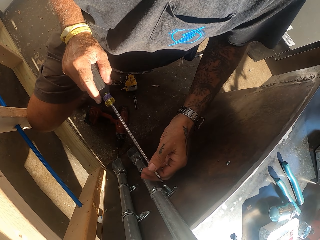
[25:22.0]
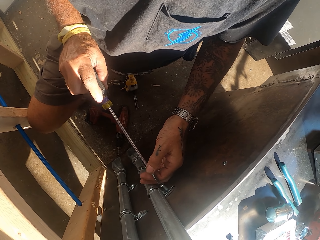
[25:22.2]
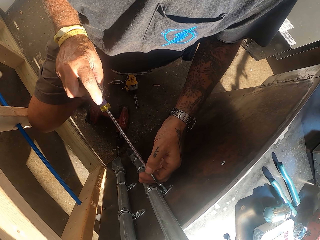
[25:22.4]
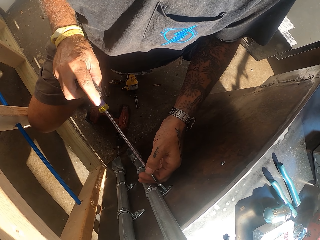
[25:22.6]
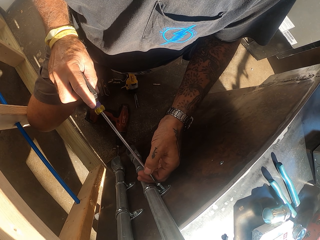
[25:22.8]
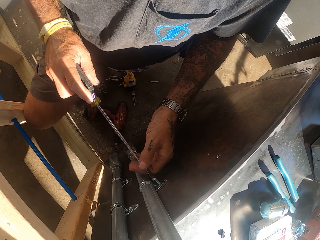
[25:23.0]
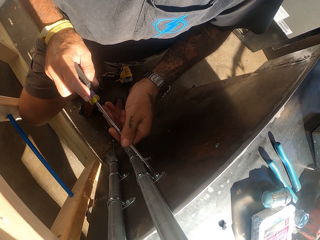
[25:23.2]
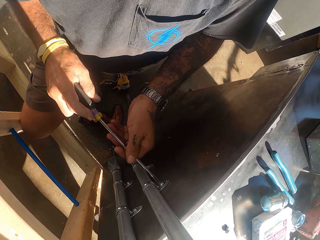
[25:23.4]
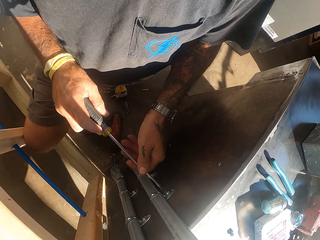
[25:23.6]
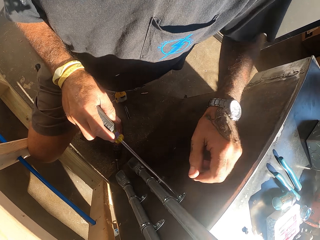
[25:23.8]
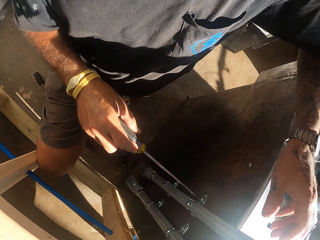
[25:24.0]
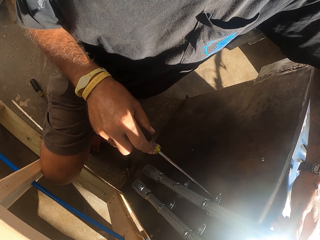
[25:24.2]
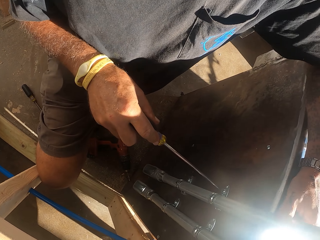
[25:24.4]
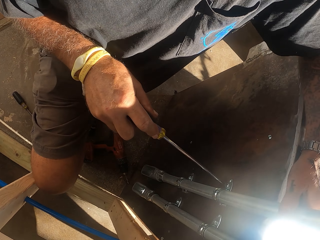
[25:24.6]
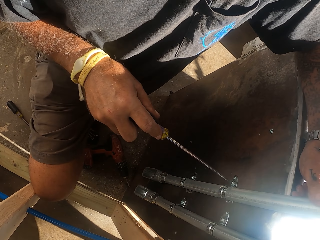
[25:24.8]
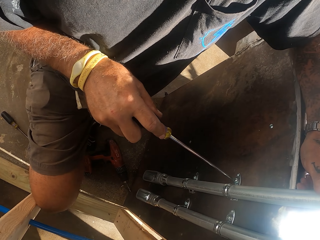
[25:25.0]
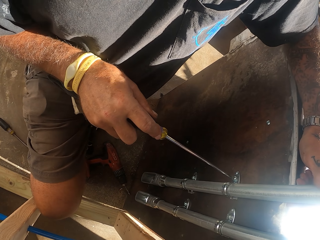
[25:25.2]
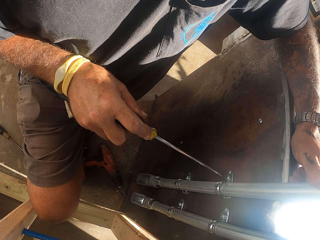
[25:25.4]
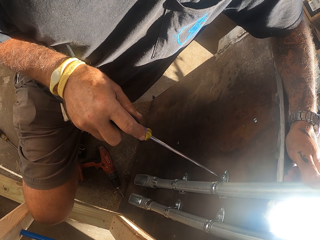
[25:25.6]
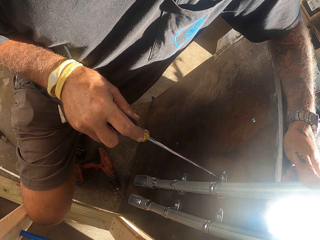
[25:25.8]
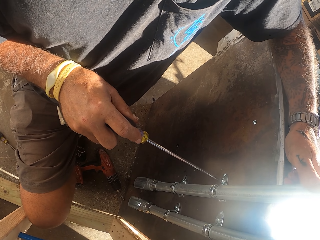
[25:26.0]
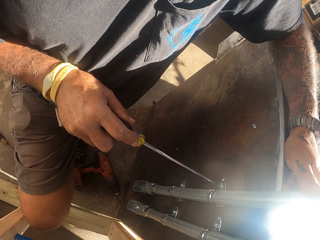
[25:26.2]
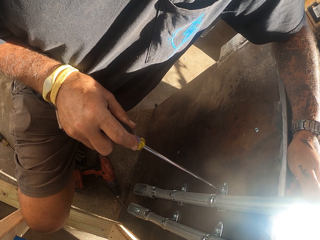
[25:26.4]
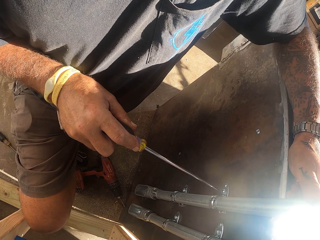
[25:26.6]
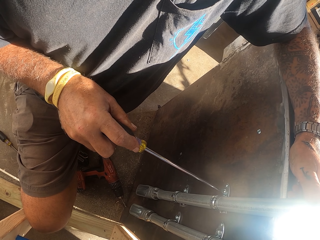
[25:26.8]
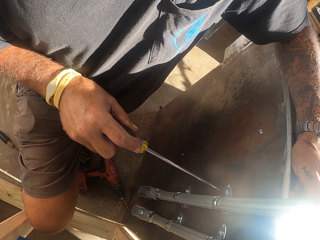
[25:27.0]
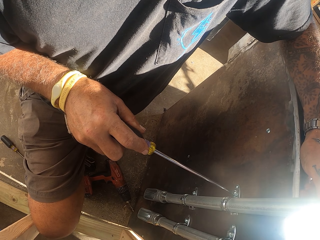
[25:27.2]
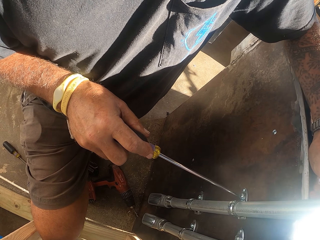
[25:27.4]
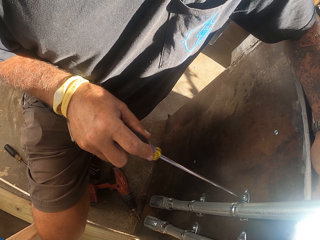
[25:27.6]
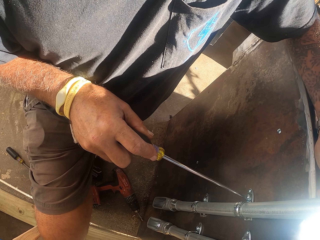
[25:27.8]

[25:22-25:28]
The camera wearer picks the screwdriver on the counter. They tighten the screw with the screwdriver.

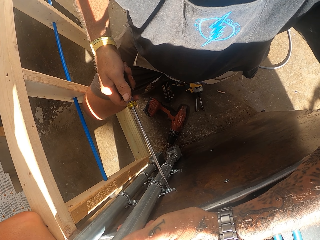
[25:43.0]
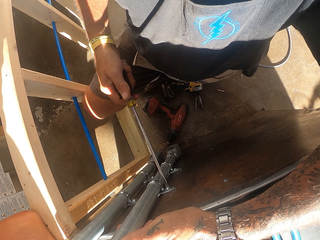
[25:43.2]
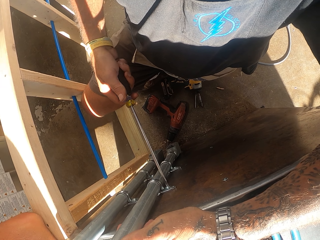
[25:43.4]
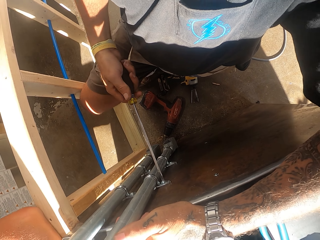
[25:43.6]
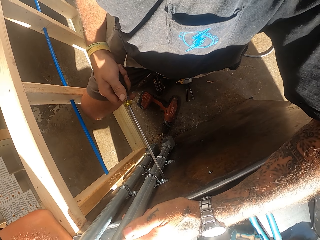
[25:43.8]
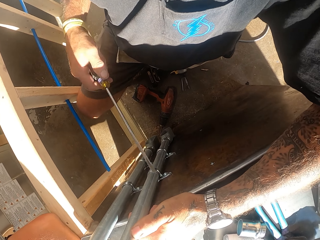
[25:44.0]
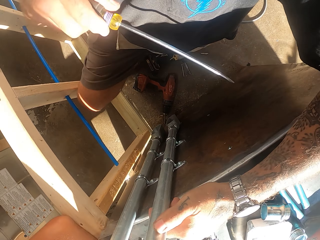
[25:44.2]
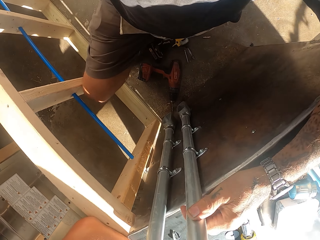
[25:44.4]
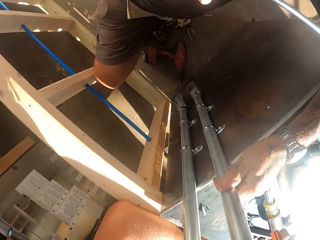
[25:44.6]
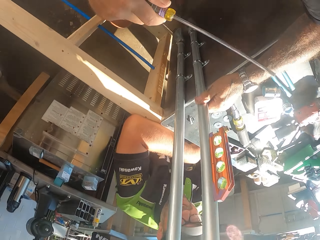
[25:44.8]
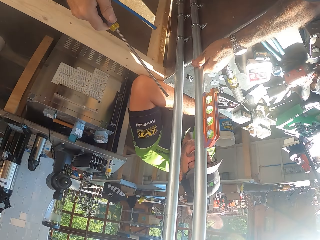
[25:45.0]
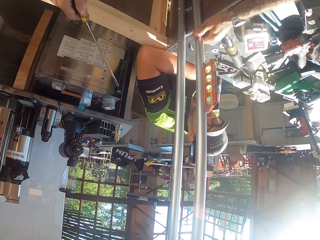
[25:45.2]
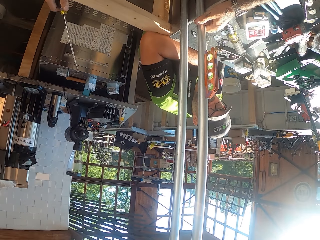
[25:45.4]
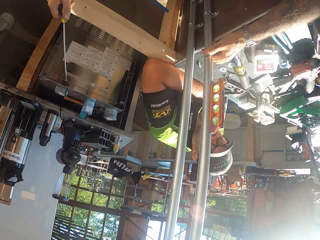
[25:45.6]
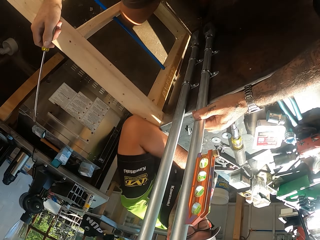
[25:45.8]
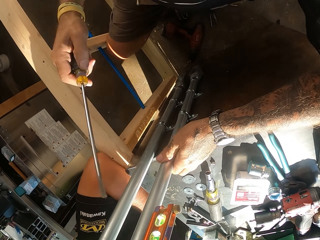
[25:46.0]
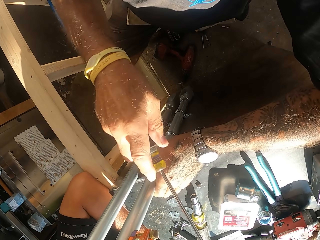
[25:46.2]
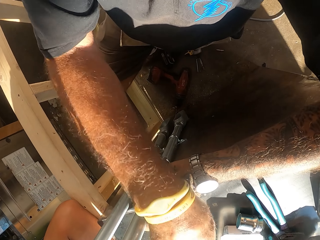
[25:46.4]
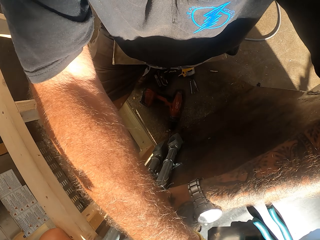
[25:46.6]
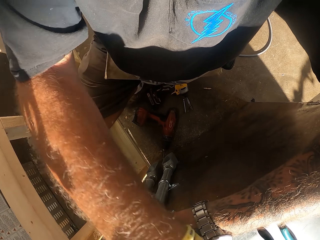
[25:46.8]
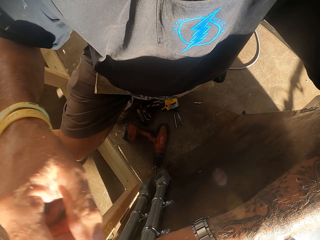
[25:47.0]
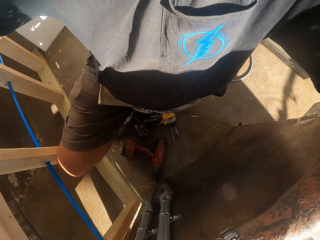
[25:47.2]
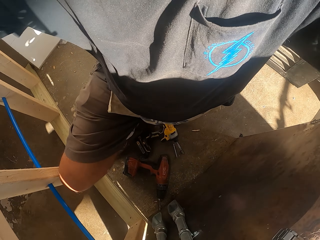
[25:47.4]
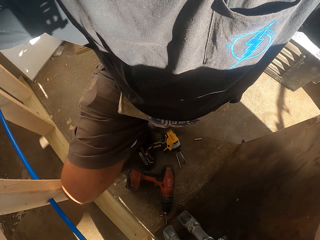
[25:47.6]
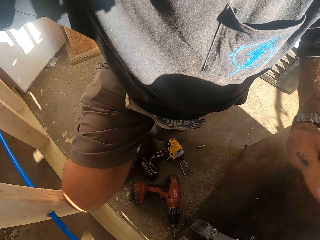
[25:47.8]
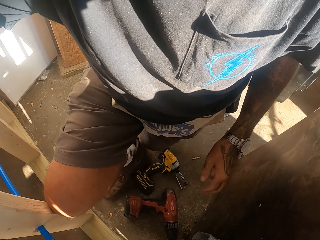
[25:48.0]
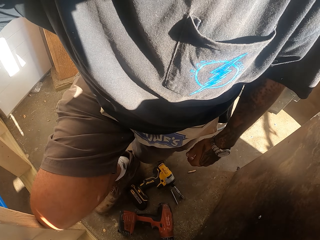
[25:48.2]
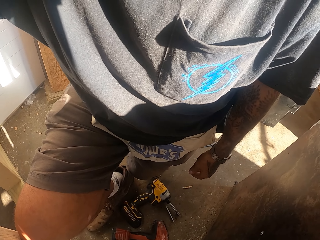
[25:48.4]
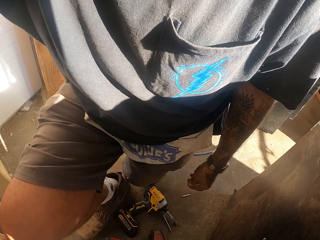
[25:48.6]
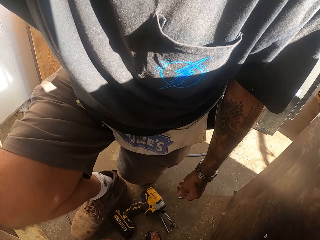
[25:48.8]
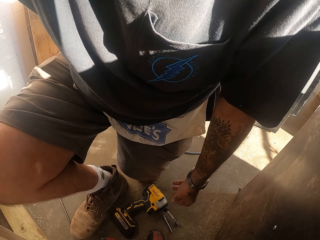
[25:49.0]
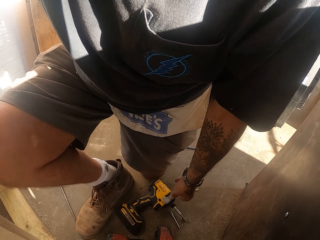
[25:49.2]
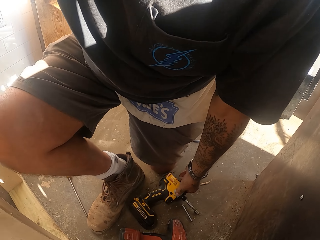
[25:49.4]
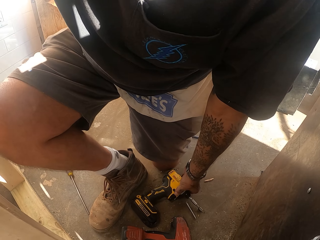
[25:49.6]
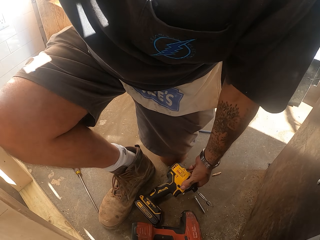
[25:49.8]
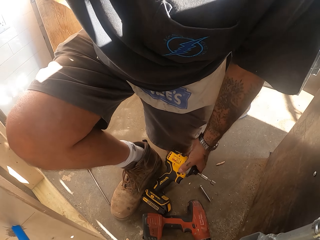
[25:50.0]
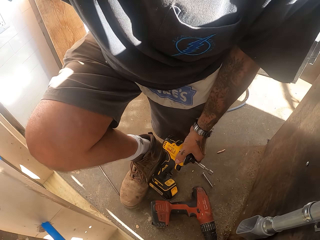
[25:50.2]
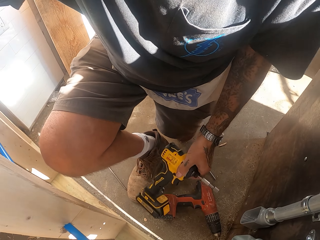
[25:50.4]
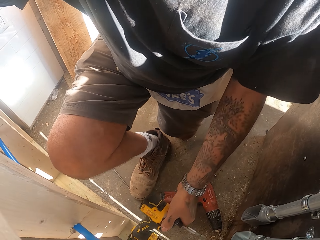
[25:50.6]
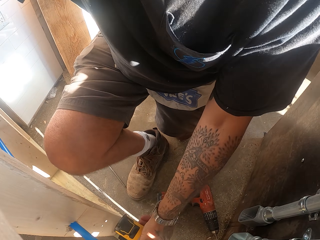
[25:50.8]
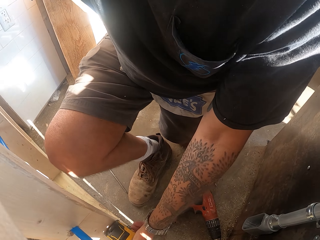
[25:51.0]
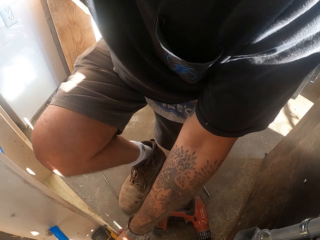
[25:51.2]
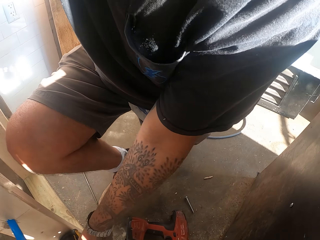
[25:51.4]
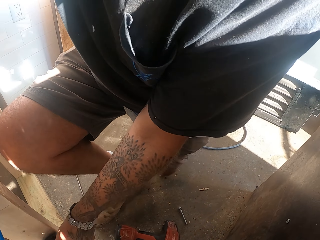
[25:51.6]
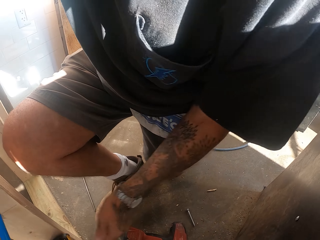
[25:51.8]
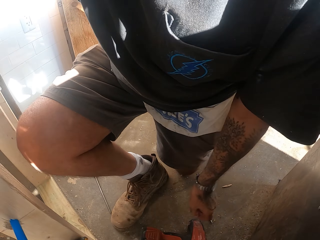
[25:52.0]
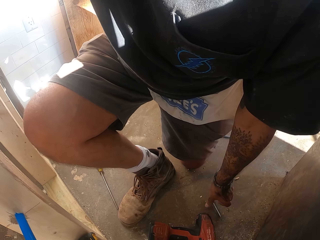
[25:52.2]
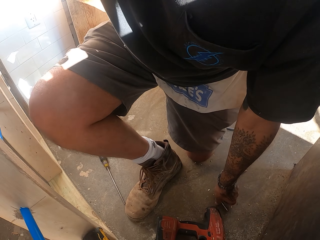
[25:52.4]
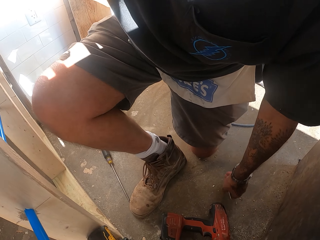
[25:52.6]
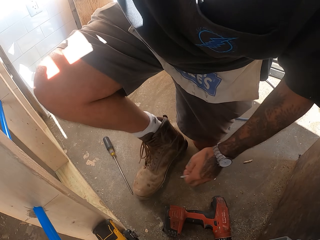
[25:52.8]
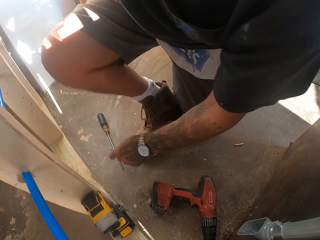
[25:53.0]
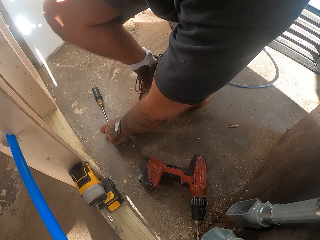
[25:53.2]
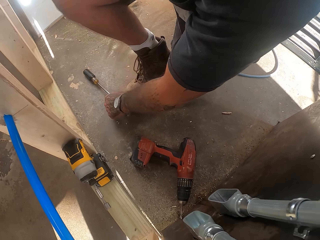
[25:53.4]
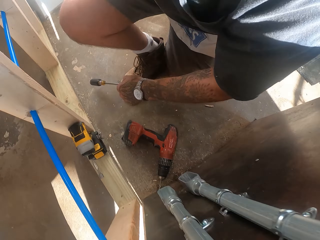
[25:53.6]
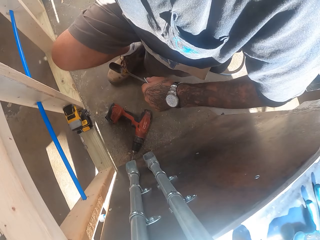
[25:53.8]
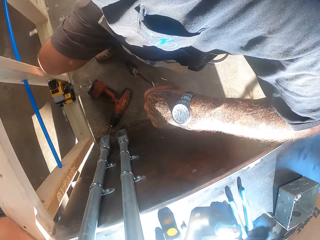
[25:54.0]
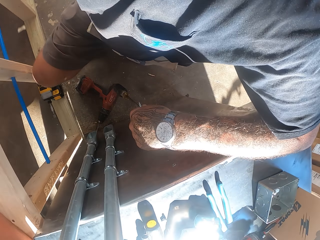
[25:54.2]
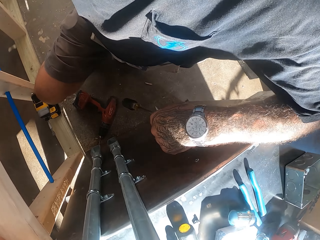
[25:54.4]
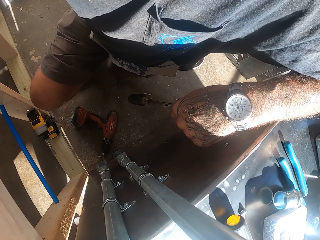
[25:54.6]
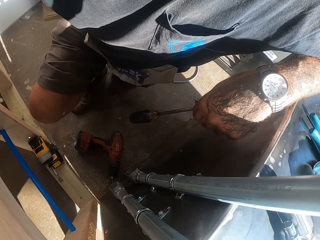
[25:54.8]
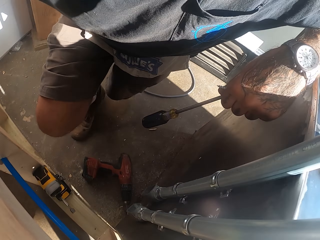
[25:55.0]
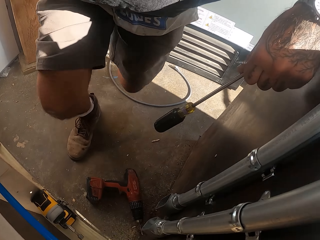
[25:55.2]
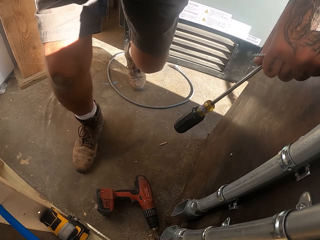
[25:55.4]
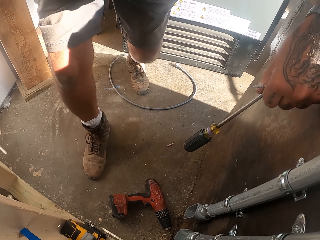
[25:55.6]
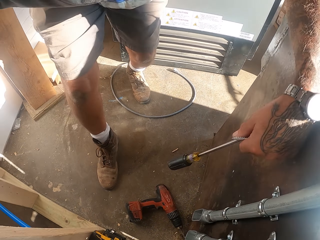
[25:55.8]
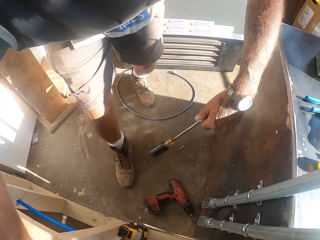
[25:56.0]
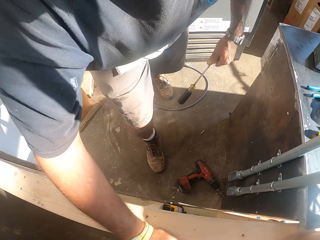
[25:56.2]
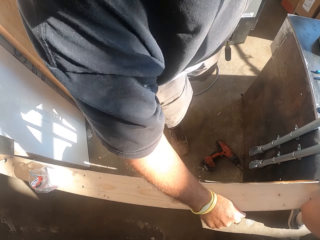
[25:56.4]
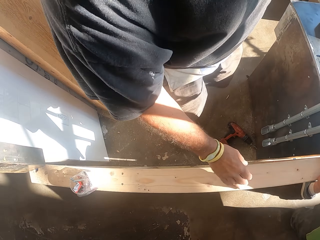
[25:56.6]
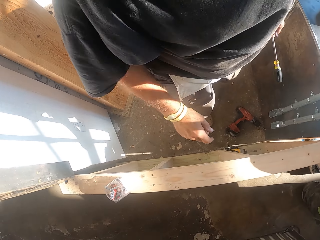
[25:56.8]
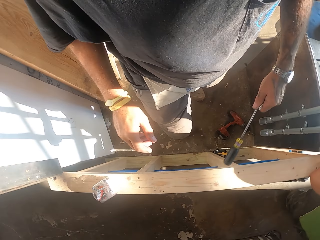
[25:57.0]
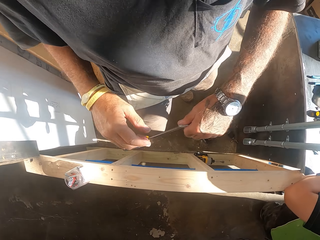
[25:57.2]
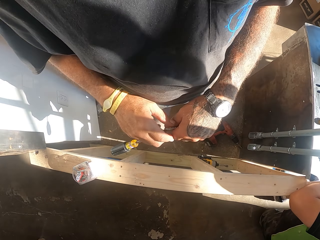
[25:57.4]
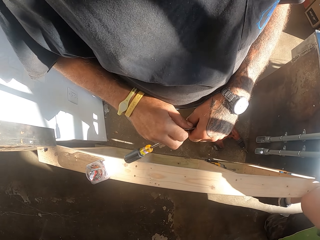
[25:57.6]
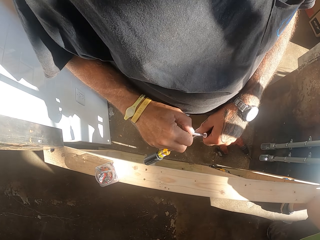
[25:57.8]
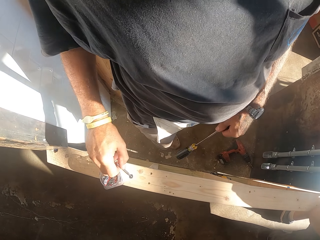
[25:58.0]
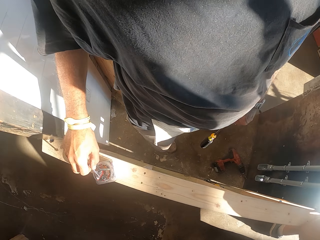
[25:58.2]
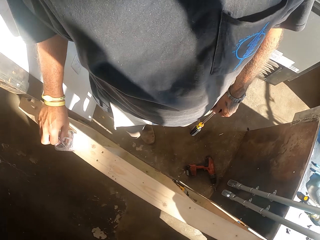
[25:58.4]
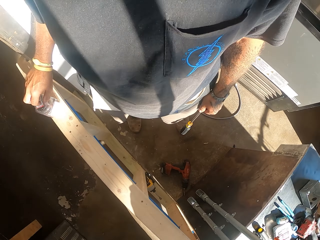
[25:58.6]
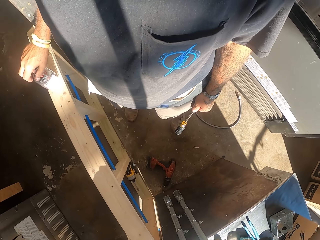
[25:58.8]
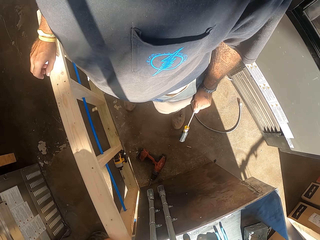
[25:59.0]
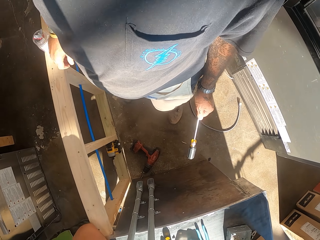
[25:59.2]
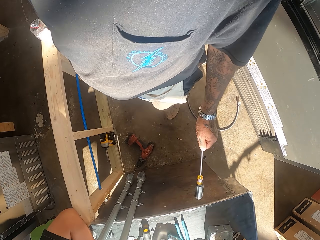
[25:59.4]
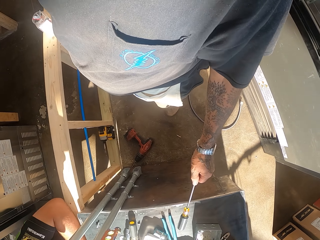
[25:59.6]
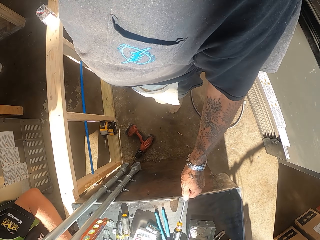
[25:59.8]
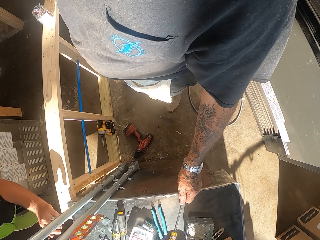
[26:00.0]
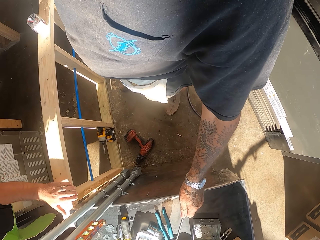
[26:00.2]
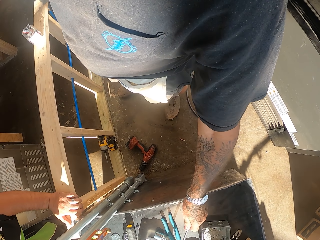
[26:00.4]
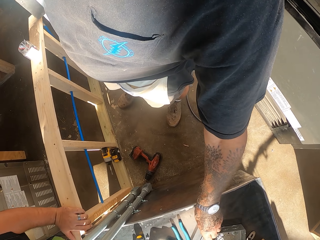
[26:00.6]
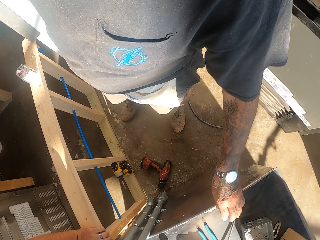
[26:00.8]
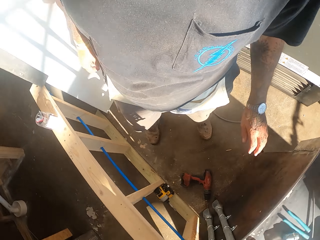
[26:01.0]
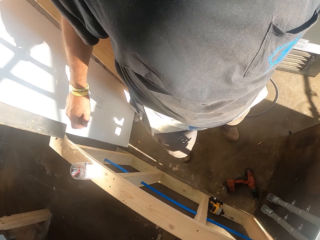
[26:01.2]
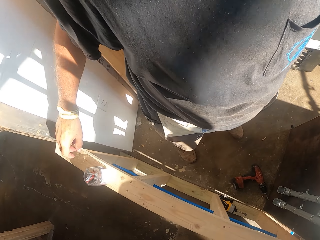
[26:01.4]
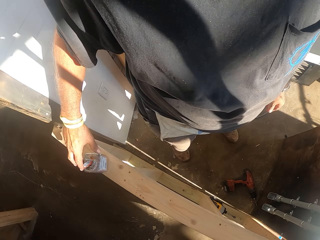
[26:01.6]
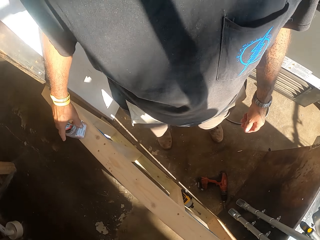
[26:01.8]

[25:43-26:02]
The camera wearer raises the hand. They look at a man. The camera wearer places the screwdriver down, lowers the hand and looks around. They move a drill machine from the floor. They pick the wrench gun. They place the wrench gun down. They pick a bolt and the screwdriver from the floor. They support themselves on the table and look around. They stand up. They look around and hold the screwdriver. They put the bolt in the tin. They put the screwdriver on the counter.
